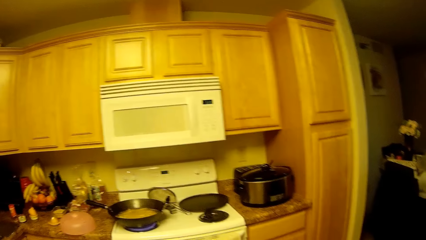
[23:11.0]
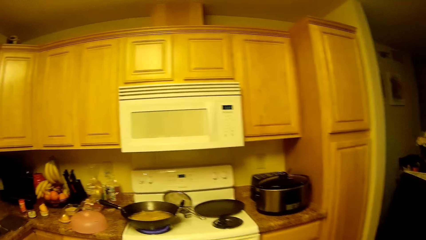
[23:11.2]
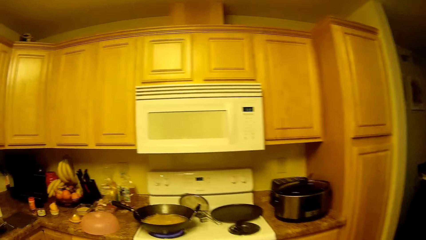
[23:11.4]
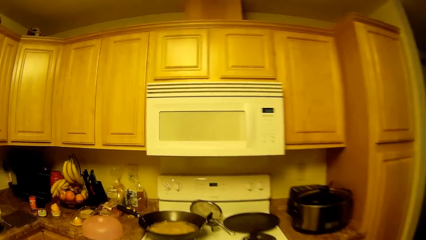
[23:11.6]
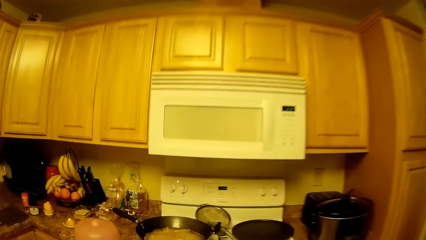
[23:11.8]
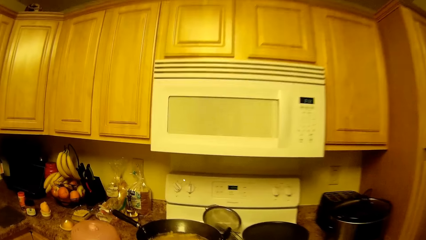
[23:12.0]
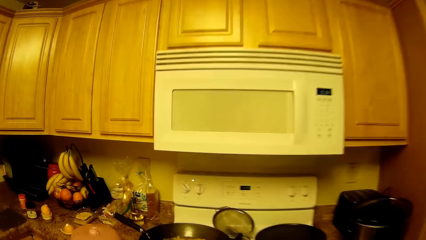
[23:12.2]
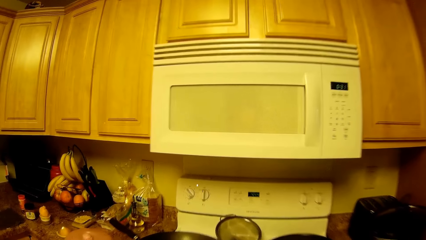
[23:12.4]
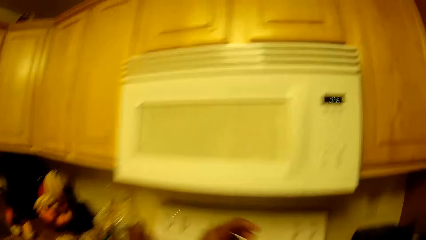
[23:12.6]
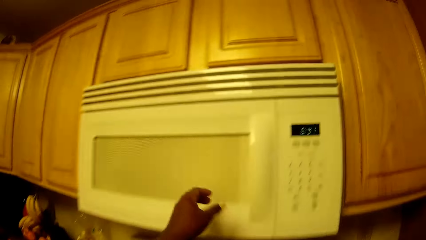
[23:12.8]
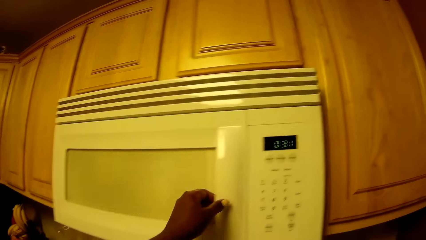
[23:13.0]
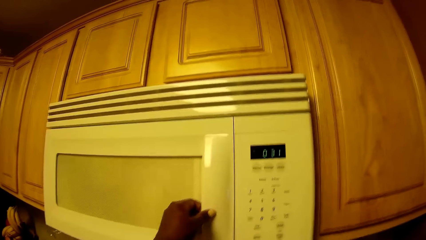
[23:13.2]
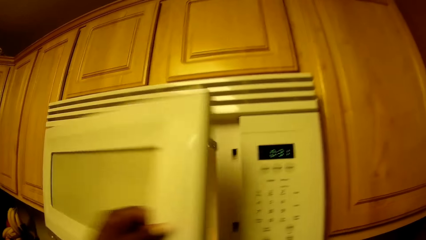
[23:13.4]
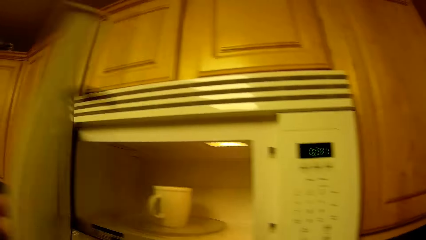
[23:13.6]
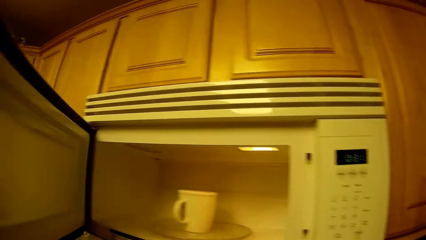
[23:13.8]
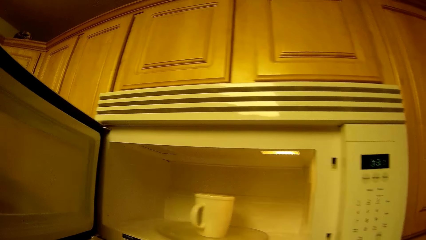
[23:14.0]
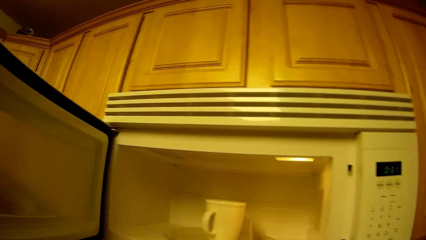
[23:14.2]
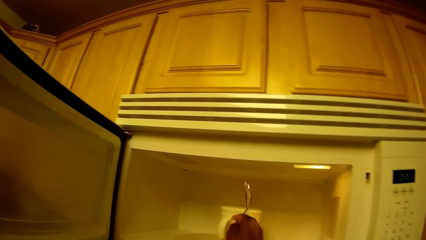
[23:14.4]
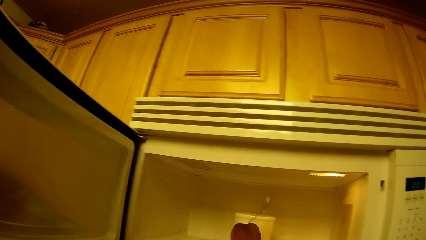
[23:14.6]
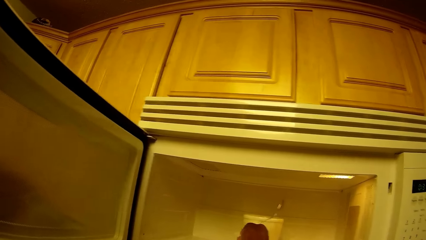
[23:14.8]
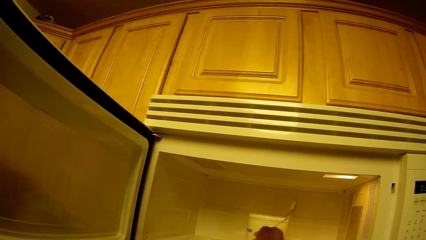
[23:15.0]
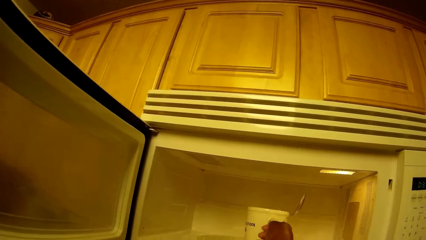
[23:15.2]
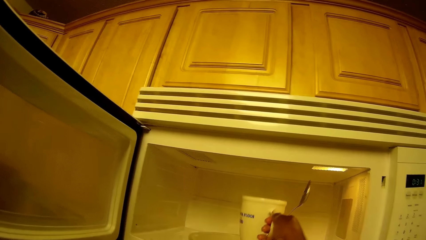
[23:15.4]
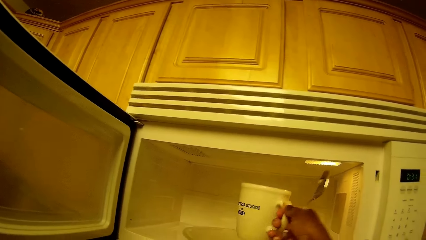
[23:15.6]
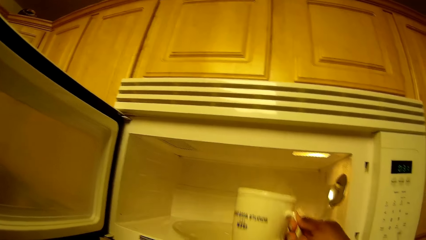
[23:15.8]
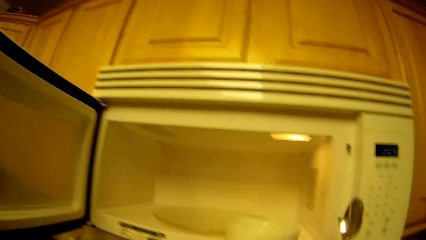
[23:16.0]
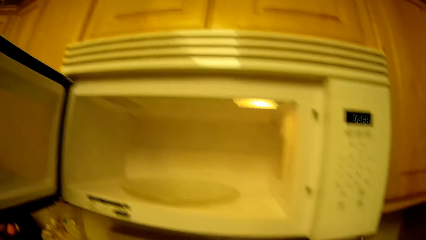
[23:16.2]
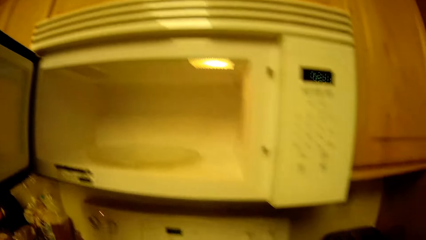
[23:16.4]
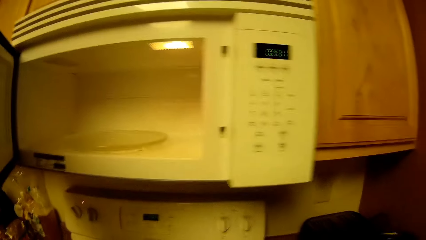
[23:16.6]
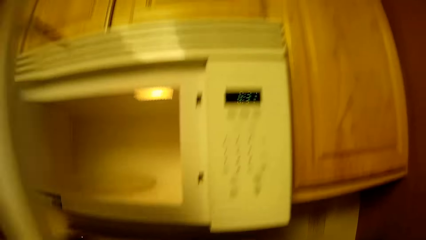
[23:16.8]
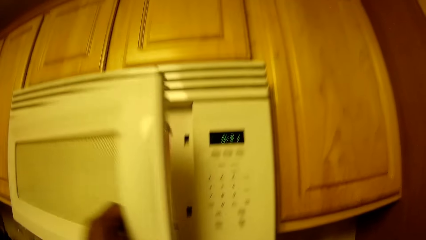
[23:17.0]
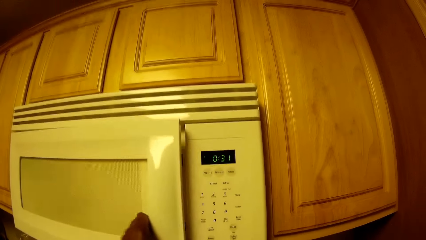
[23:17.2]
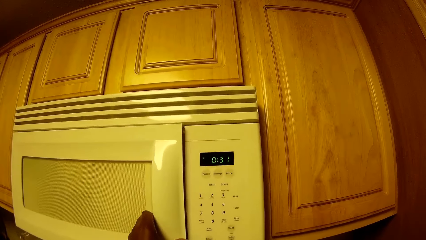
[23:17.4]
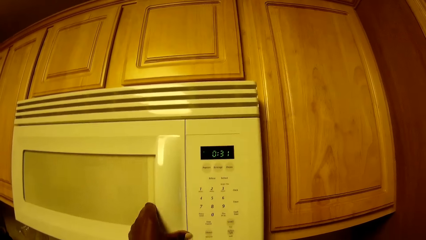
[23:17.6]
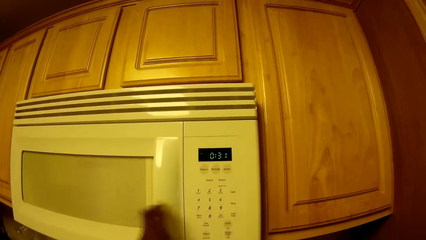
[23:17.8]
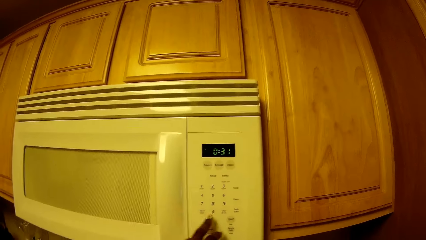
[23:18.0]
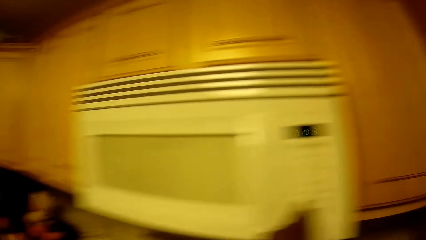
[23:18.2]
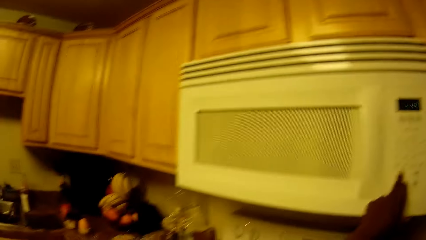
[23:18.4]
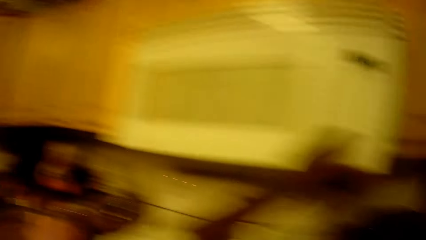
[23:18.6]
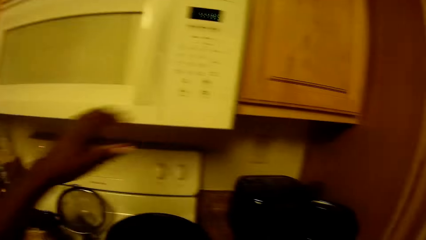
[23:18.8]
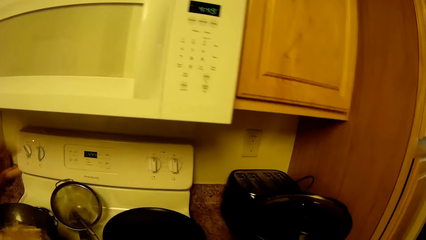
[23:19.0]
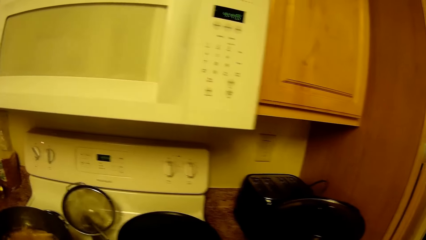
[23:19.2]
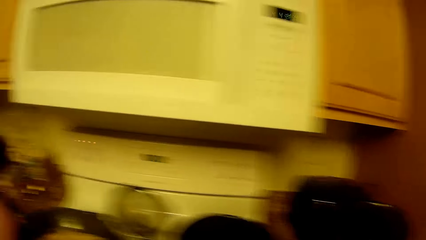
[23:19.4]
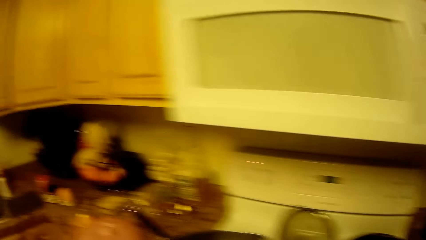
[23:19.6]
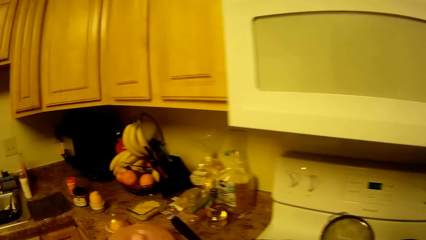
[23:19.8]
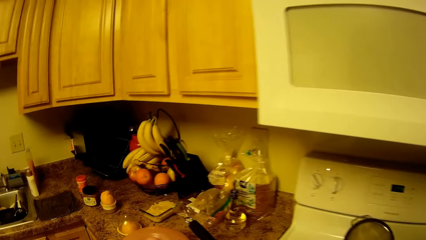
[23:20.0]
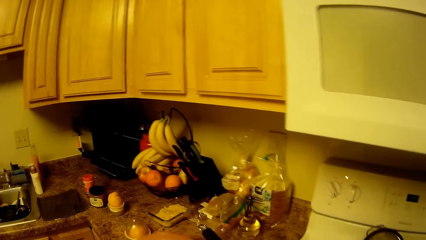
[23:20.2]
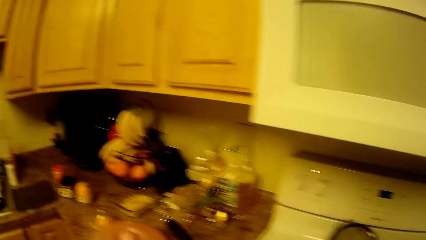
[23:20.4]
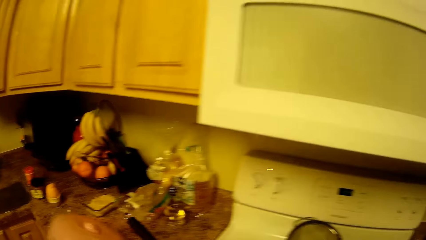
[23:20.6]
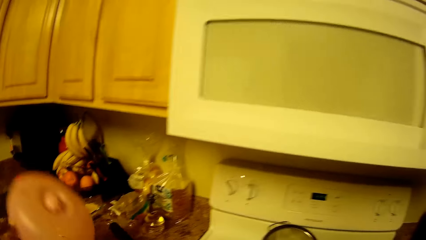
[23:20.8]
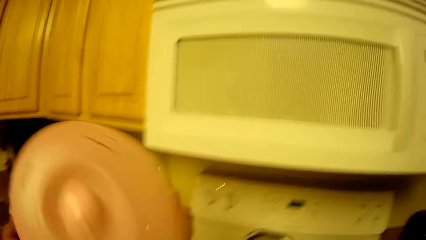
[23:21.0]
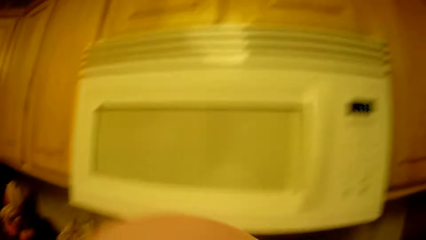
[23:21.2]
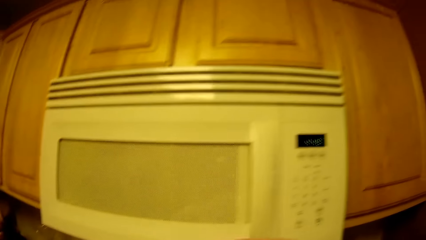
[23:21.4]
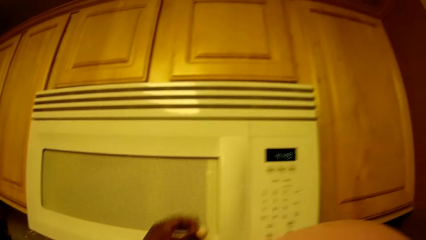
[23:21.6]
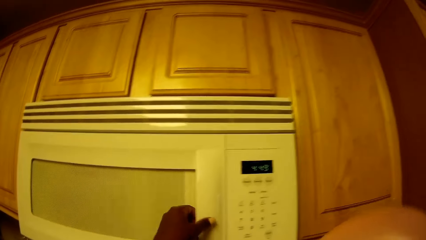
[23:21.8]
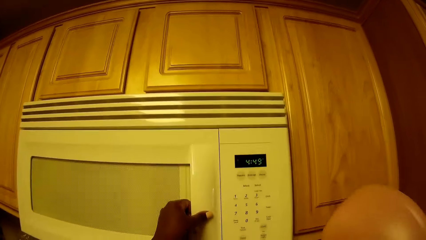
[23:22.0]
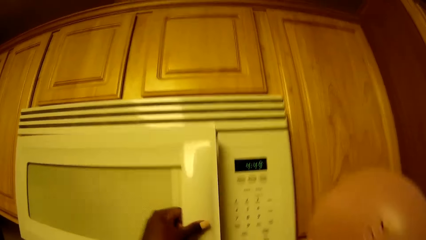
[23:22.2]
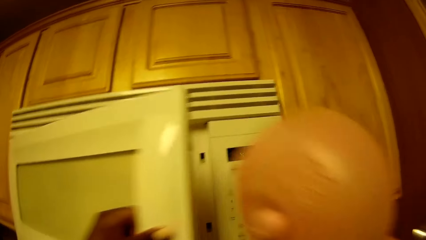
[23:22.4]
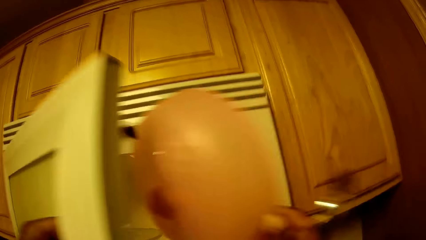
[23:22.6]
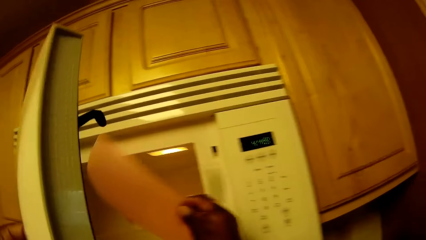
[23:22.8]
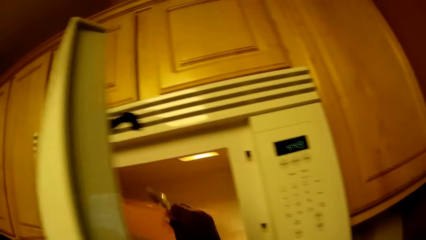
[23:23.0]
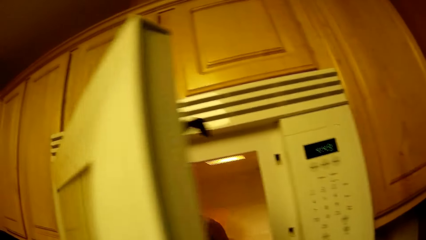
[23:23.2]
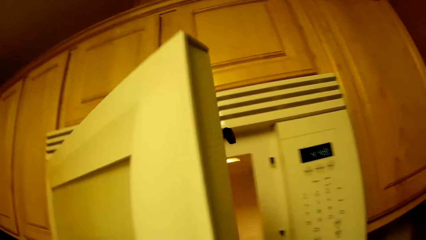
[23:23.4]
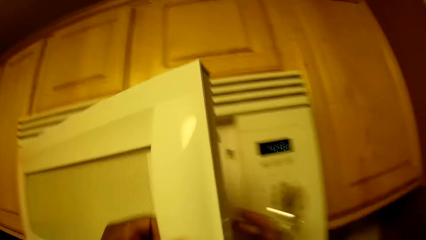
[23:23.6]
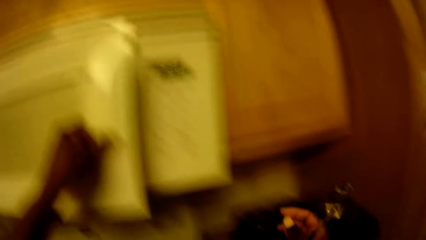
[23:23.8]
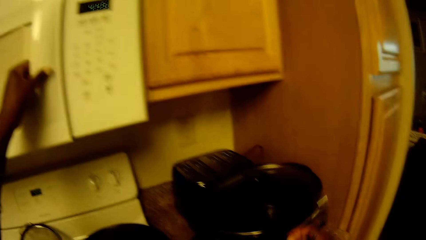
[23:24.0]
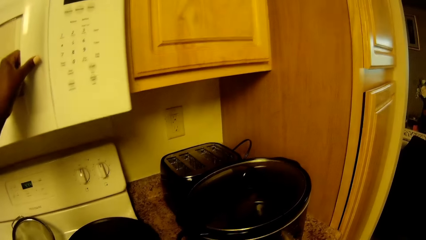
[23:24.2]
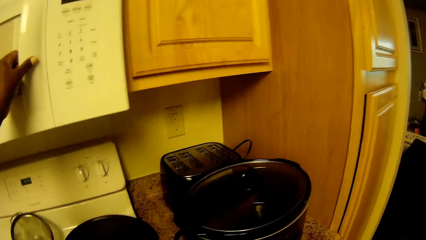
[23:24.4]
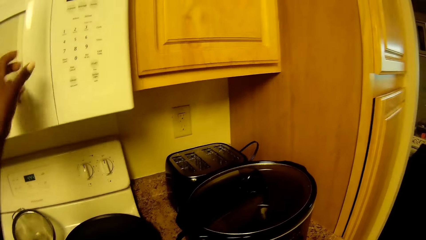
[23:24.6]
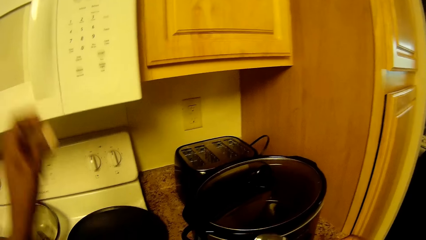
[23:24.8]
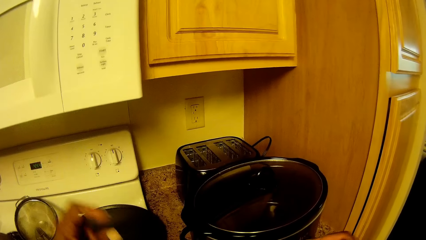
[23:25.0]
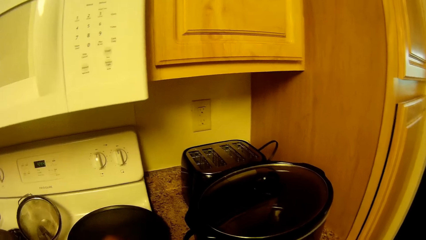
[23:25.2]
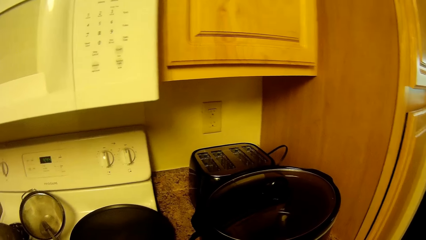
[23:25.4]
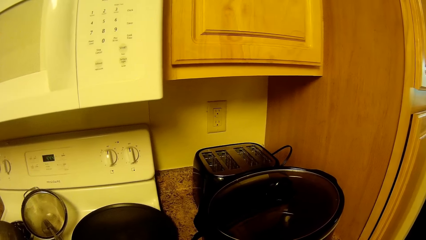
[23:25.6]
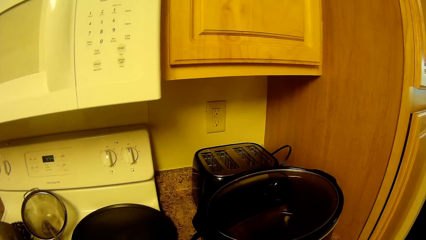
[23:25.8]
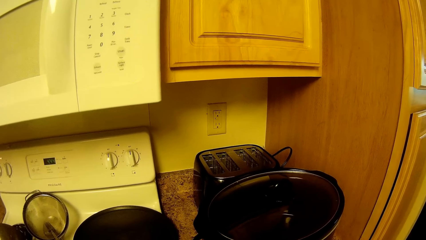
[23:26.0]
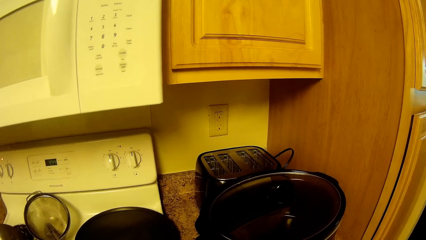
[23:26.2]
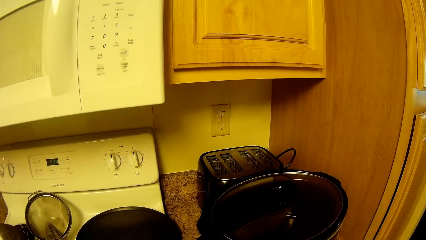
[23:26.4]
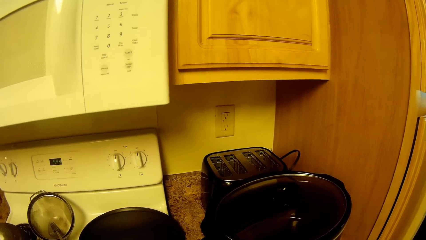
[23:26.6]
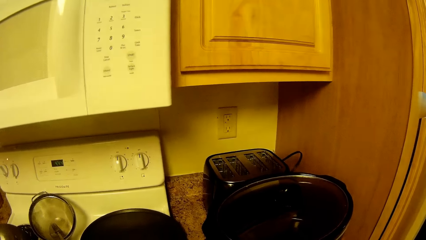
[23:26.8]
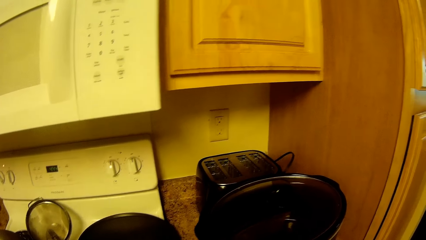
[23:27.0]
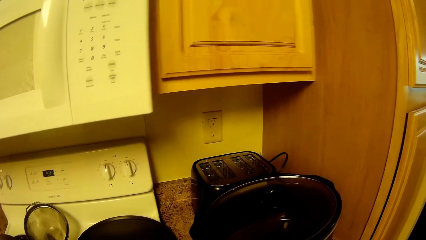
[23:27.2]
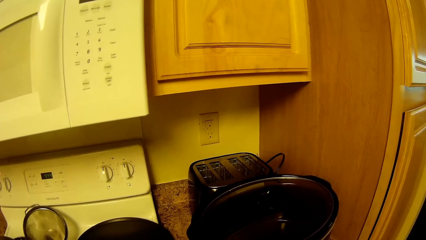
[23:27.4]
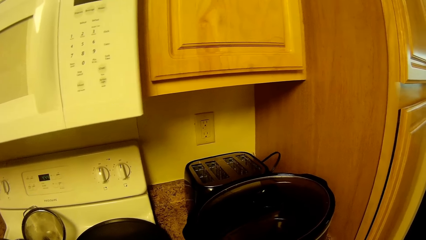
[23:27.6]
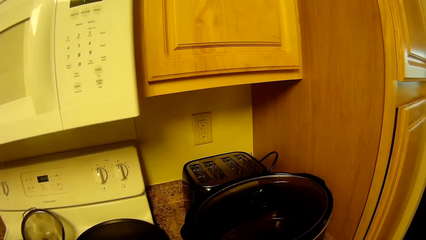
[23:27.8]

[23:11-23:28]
The camera wearer opens the microwave with her left hand. She holds a spoon in her right hand. She picks out the cup in the microwave with her right hand. She closes the microwave with her left hand. She operates the microwave with her left hand. She looks around. She picks up a lid. She opens the microwave with her left hand. She puts the bowl or lid into the microwave with her right hand. She closes the microwave with her left hand.
